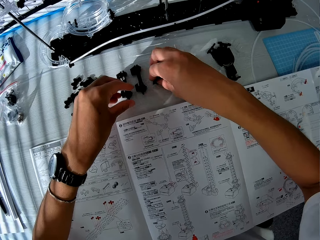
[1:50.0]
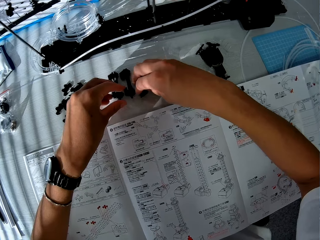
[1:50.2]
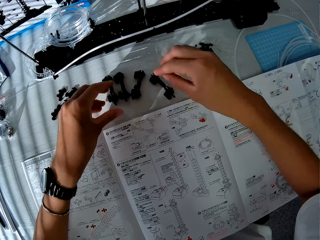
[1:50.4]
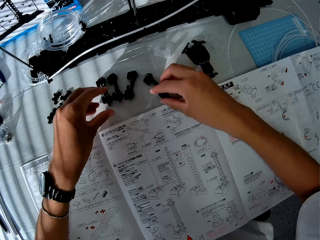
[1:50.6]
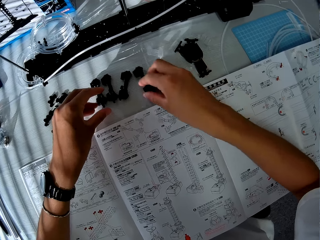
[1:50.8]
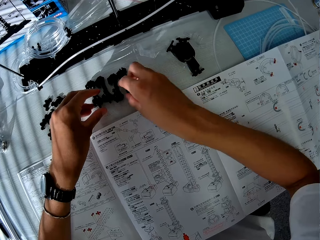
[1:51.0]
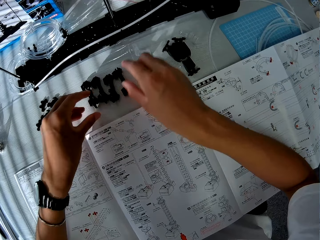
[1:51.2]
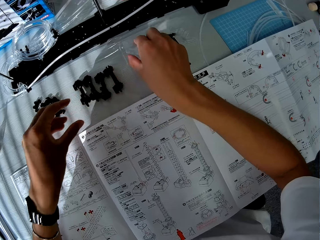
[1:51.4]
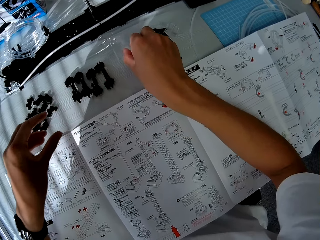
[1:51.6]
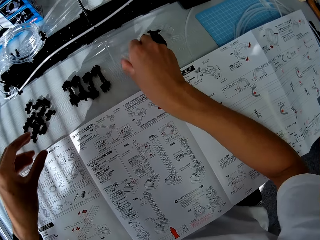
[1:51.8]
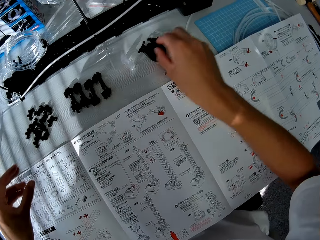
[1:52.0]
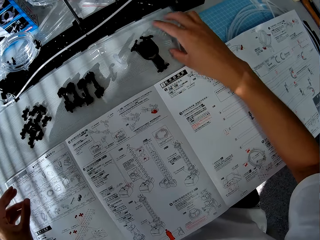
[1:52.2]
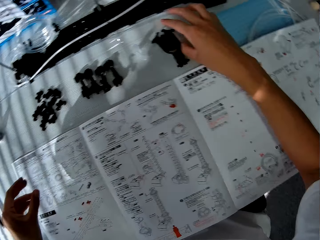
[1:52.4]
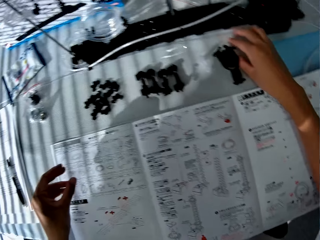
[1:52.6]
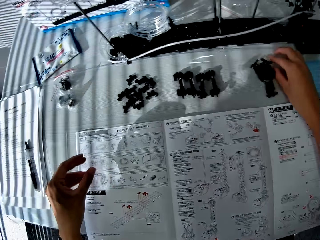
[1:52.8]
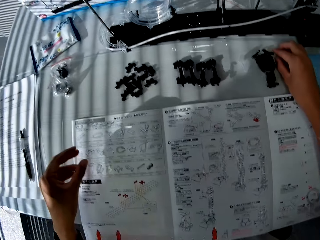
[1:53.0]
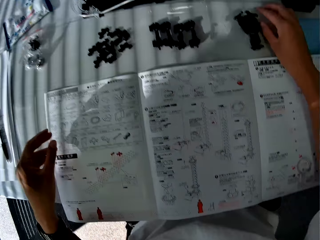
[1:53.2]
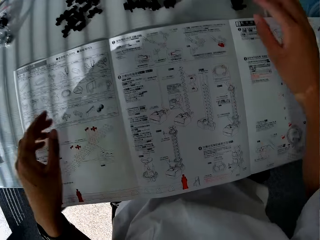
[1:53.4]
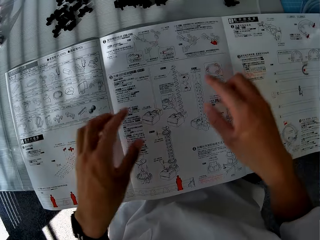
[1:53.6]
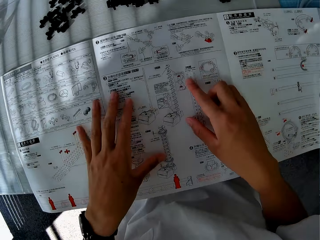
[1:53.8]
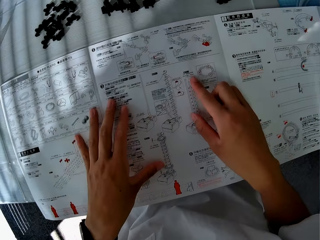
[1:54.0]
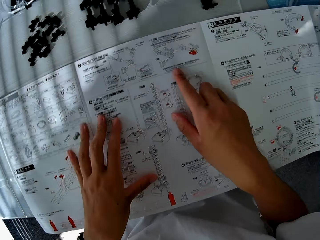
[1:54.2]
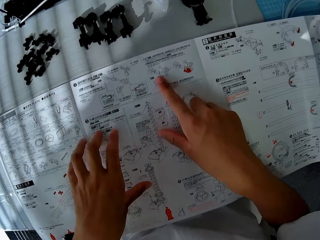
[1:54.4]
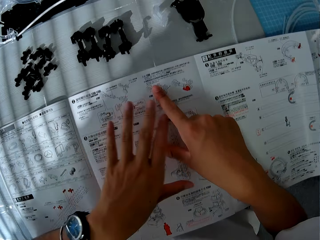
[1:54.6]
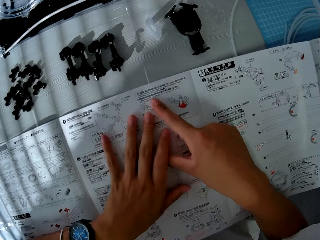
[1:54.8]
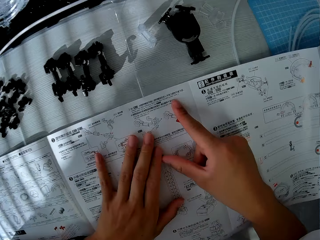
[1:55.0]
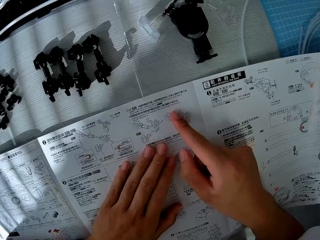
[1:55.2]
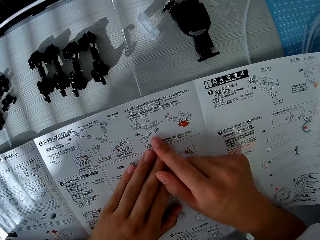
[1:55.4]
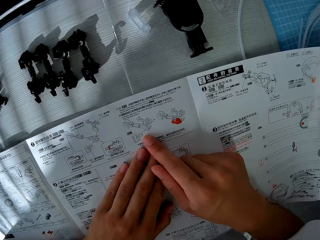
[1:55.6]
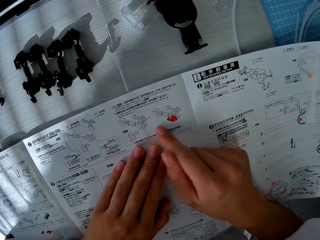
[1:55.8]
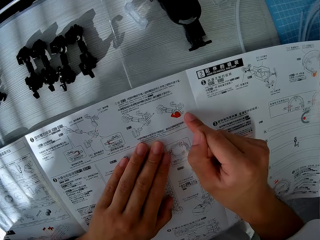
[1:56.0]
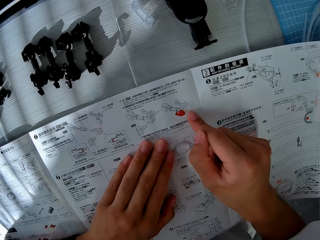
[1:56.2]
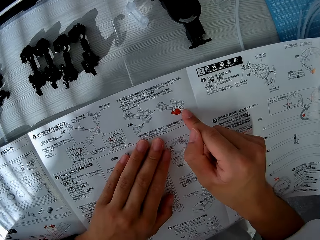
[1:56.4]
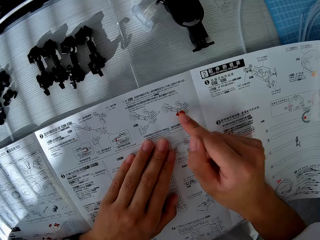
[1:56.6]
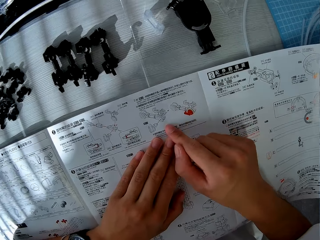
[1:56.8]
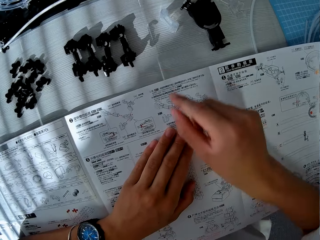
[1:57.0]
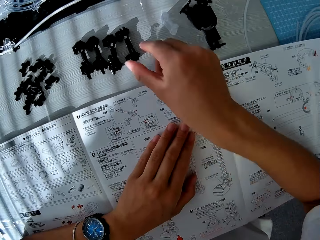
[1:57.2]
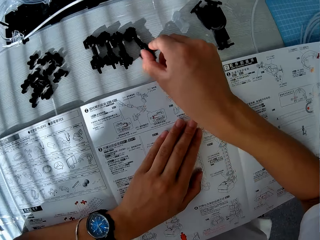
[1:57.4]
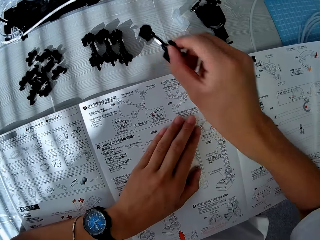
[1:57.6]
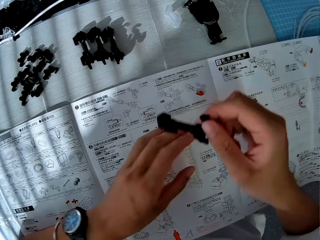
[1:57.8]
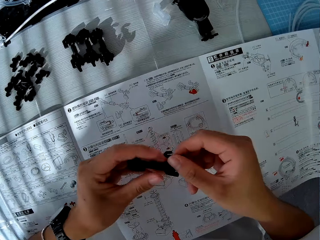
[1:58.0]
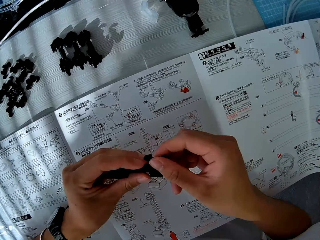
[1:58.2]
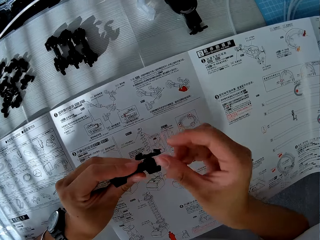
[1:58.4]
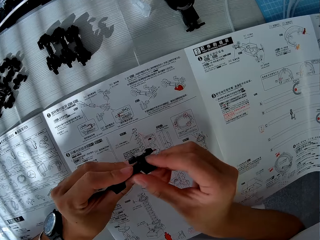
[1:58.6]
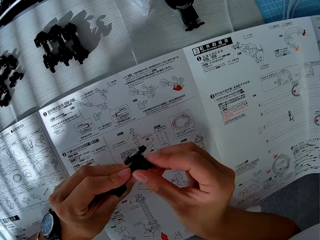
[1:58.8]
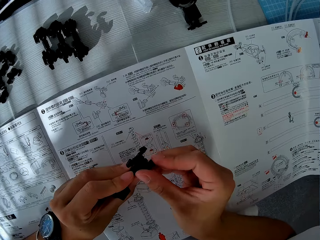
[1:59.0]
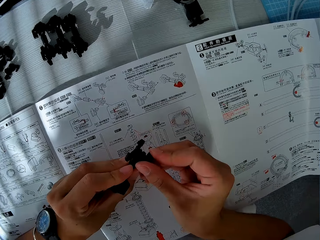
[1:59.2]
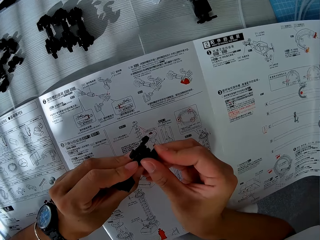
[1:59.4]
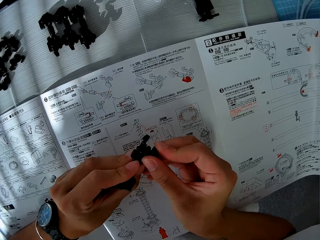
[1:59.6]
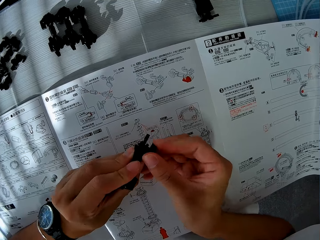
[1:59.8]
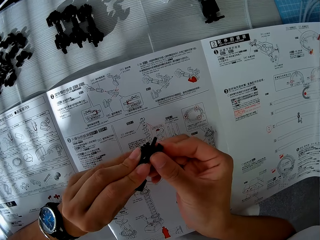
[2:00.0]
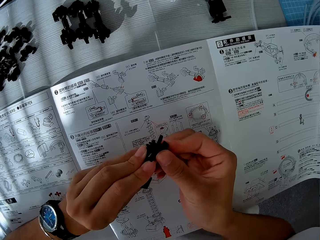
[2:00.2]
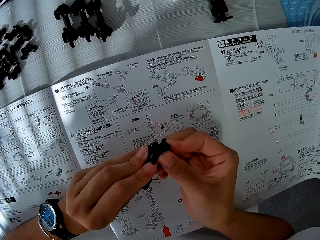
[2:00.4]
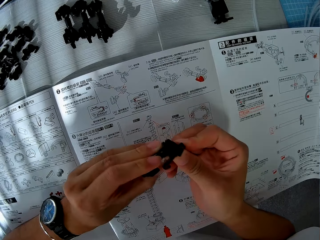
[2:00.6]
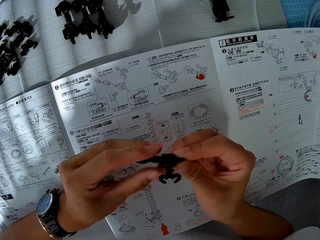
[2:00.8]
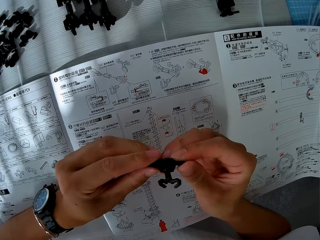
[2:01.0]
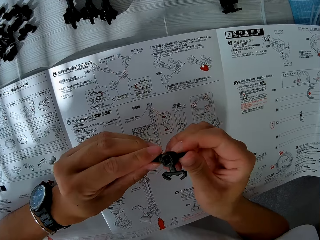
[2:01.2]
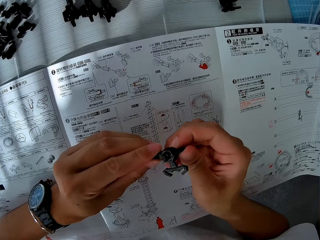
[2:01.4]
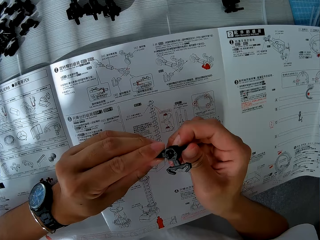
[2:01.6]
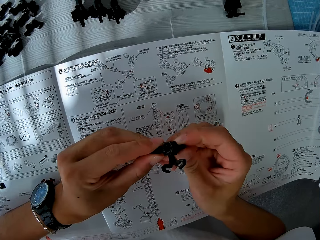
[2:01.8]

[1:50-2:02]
The camera wearer examines the manual. They pick up a piece from the table. They adjust the piece.

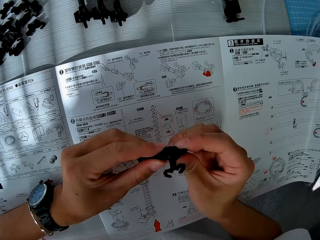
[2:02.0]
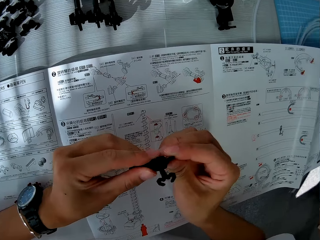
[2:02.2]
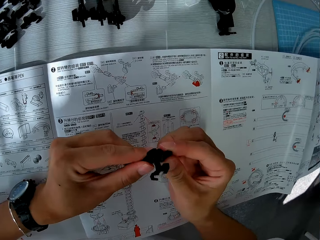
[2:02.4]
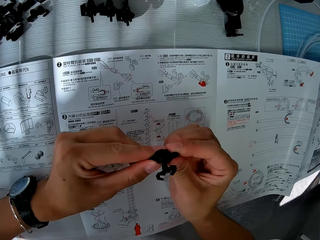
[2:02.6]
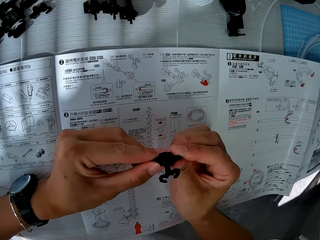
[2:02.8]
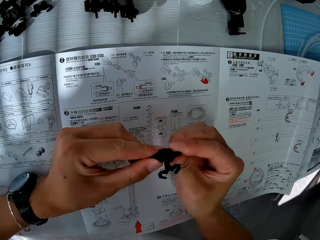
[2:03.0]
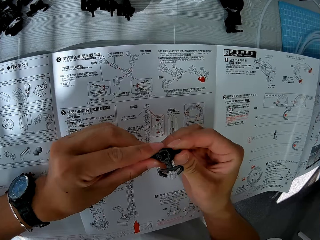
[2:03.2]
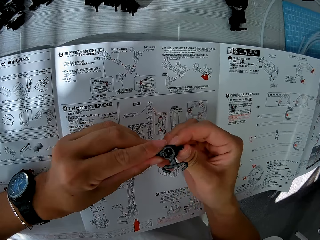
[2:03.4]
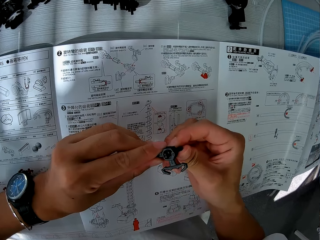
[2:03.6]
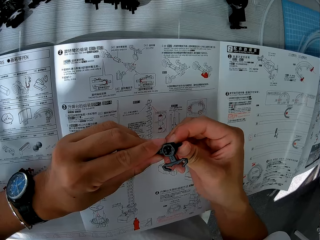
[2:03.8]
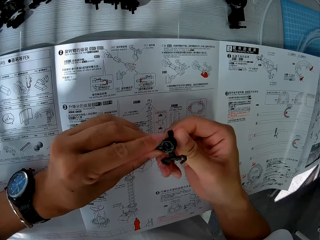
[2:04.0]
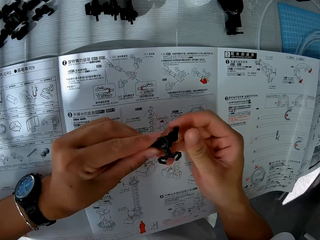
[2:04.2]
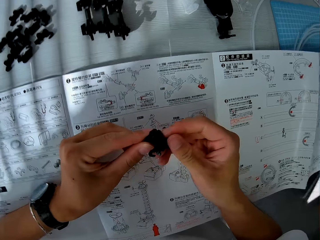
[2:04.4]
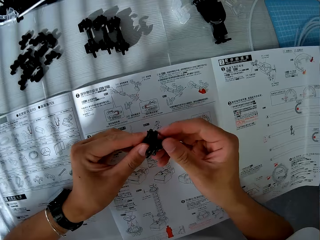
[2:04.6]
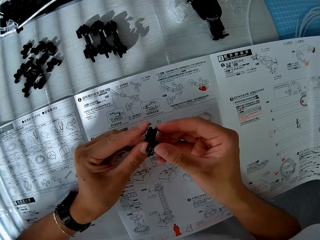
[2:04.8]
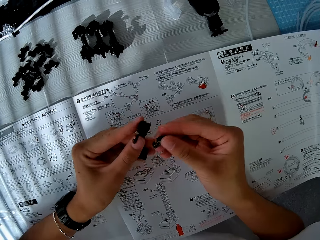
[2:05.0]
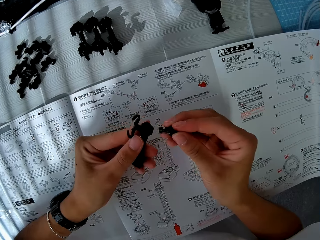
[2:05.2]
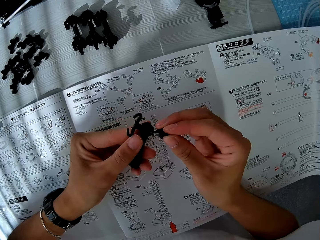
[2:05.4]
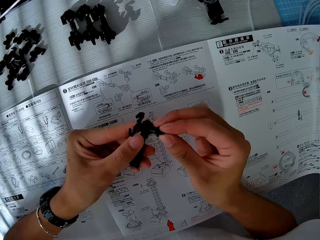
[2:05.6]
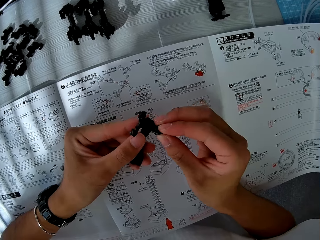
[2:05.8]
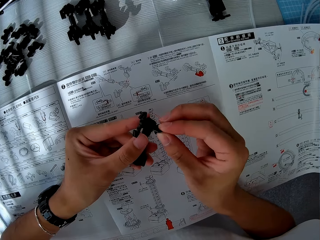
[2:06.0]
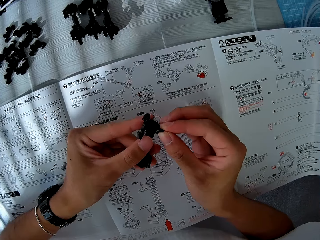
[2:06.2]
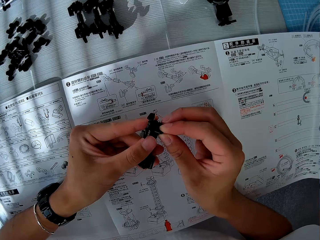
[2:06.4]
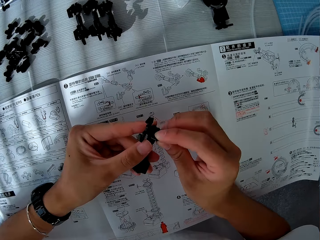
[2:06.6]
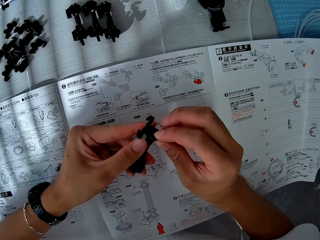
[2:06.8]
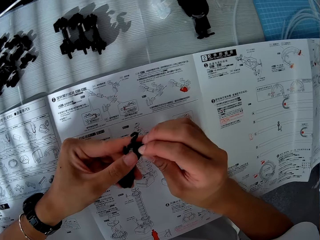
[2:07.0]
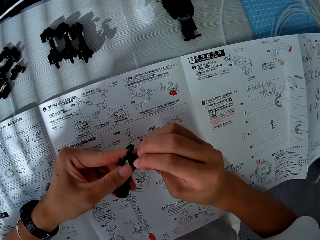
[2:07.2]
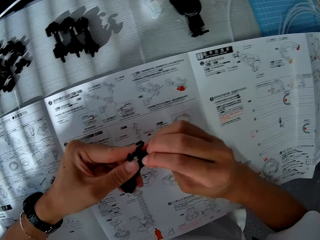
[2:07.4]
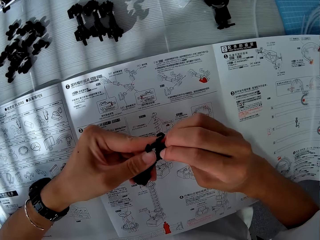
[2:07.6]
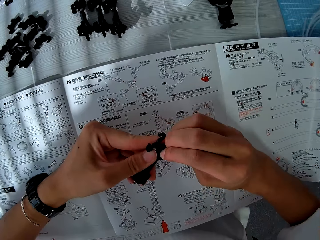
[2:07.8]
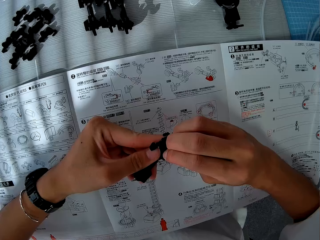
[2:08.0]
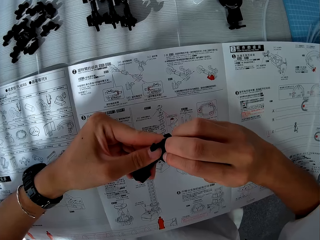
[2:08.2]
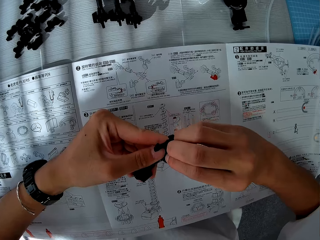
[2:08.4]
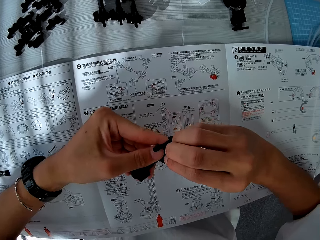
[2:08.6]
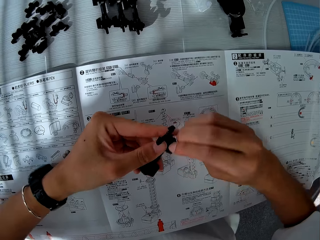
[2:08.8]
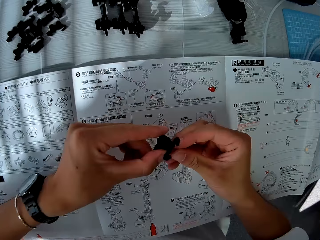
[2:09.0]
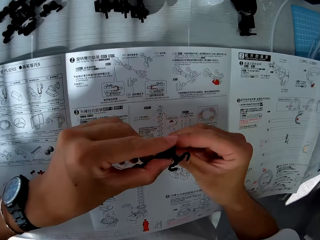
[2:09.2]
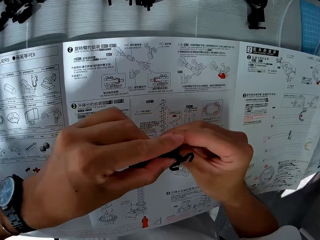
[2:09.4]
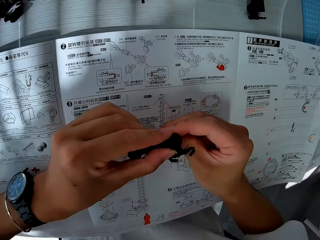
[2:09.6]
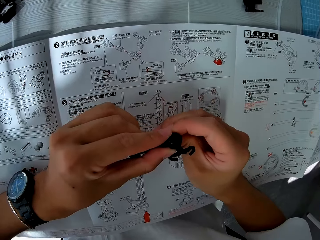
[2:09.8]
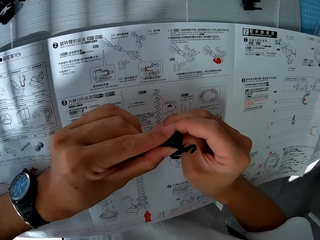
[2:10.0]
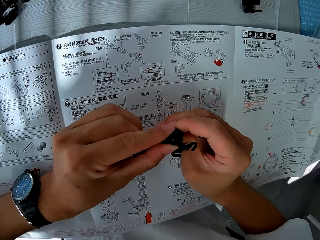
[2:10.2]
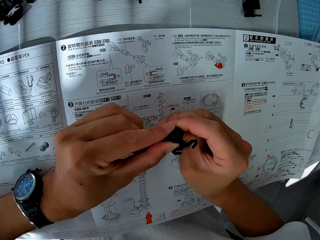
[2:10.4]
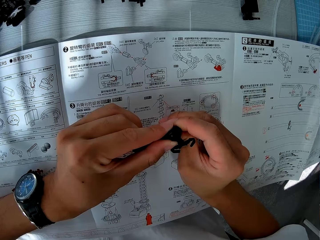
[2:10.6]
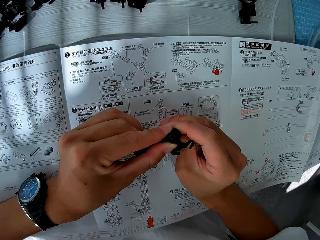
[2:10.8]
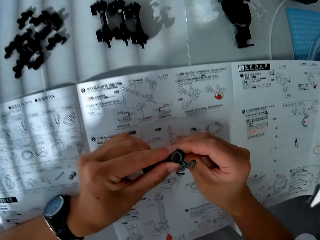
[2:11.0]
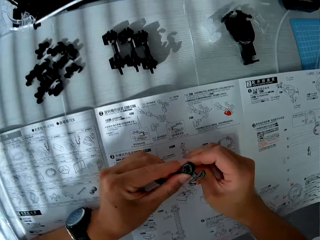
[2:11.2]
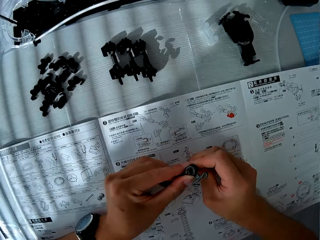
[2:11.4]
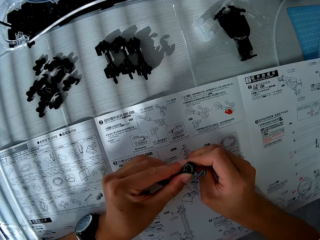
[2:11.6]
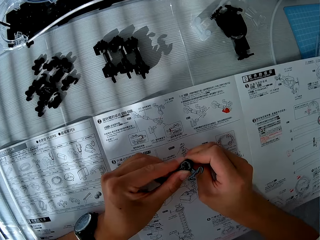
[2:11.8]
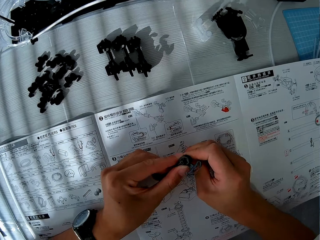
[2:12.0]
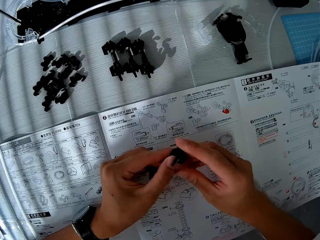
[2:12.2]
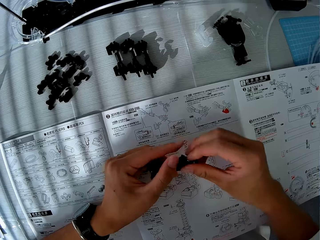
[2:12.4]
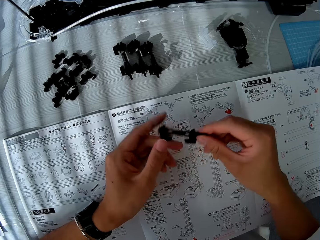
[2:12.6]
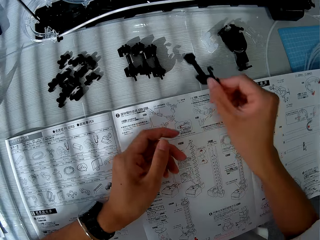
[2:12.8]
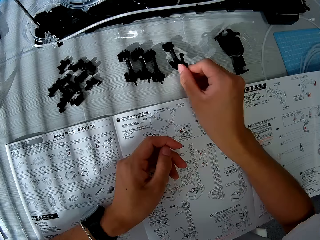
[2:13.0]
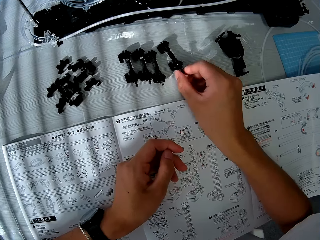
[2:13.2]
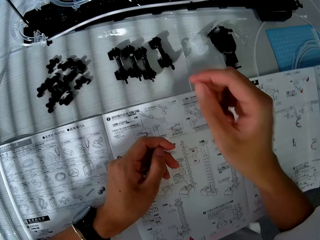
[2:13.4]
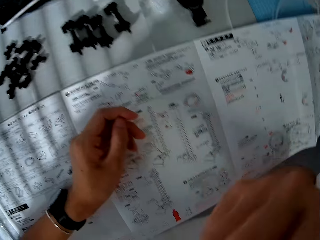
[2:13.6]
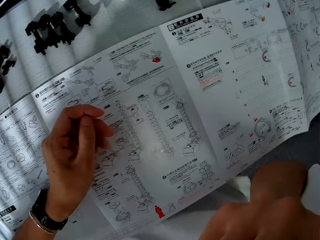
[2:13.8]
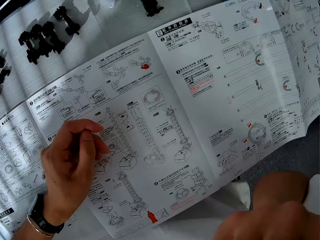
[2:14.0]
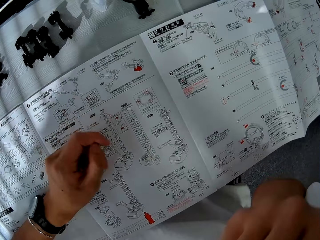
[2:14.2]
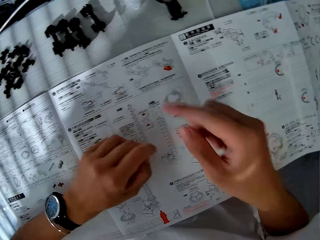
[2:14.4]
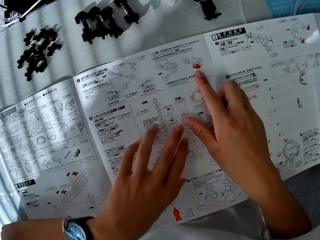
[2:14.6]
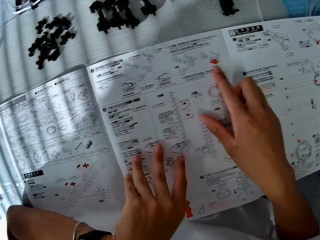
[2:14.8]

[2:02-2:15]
The camera wearer twists something. He dismantles the object. He fixes the object. He drops the piece on the table. He scratches his chin. He touches something.
